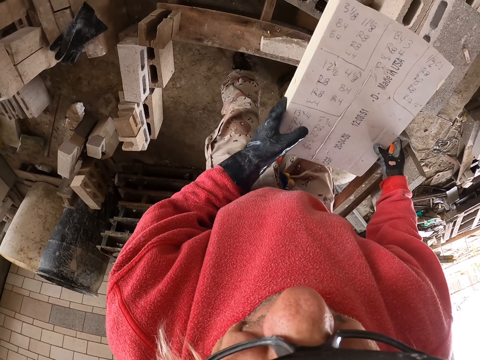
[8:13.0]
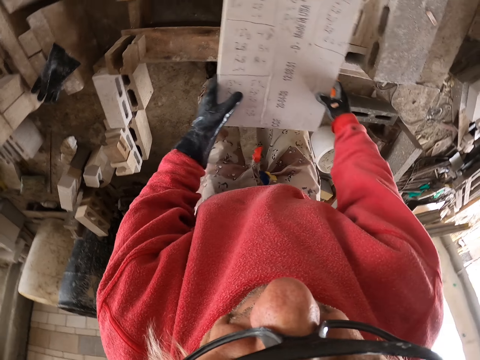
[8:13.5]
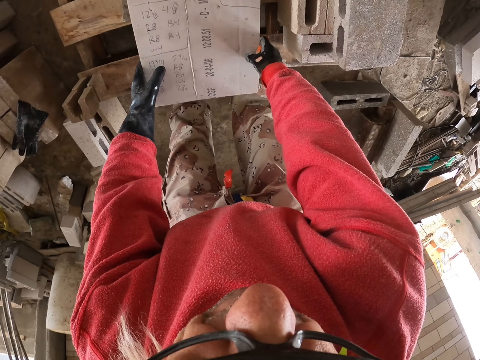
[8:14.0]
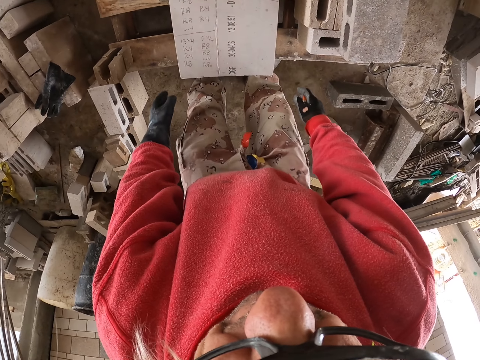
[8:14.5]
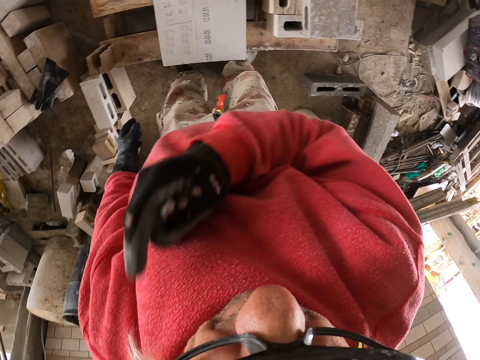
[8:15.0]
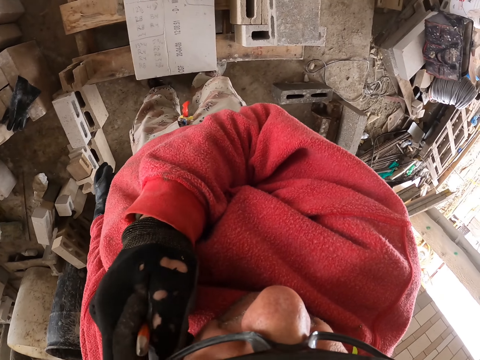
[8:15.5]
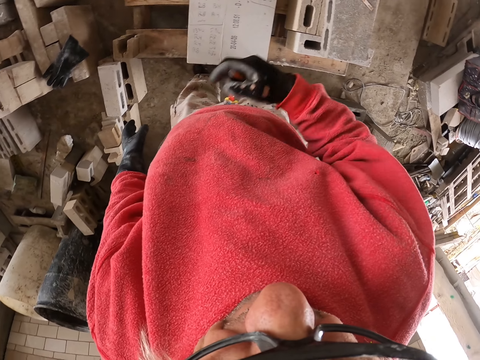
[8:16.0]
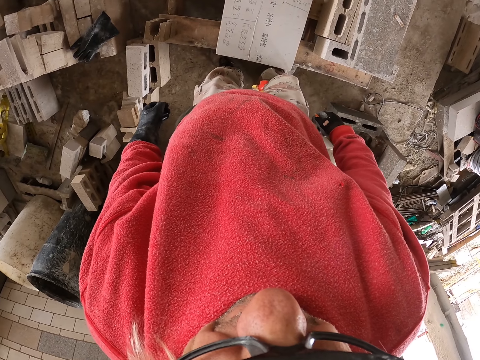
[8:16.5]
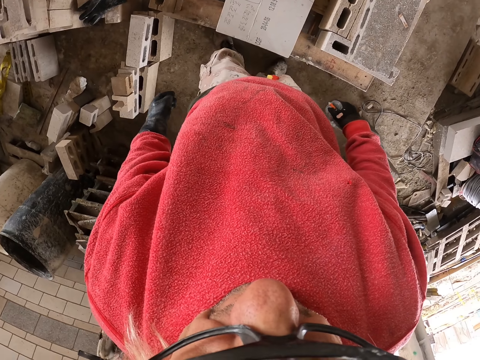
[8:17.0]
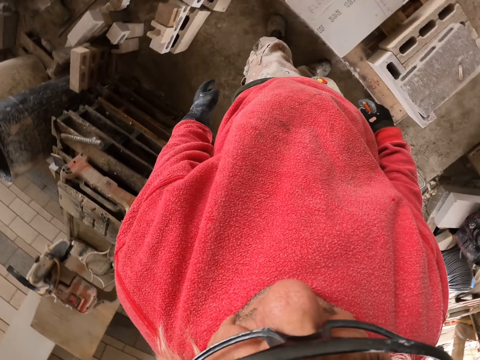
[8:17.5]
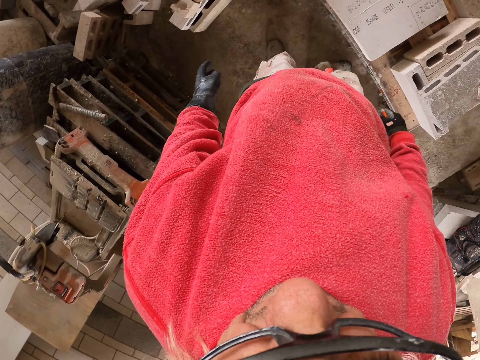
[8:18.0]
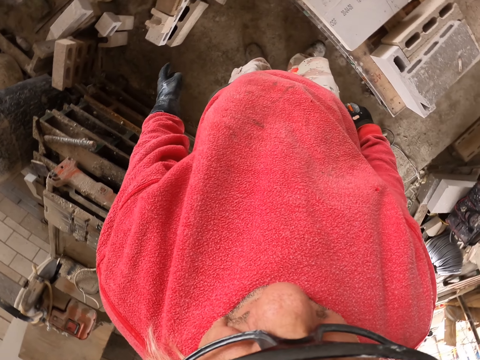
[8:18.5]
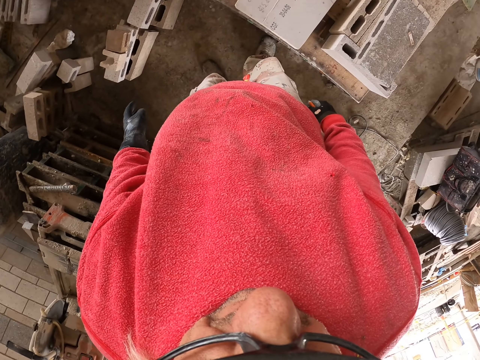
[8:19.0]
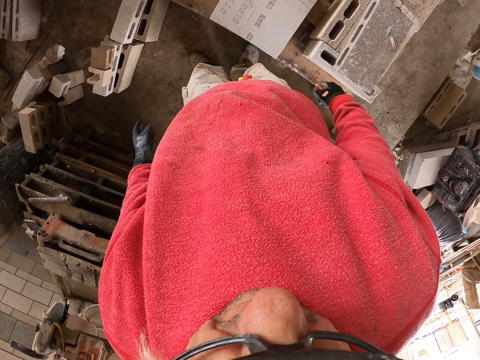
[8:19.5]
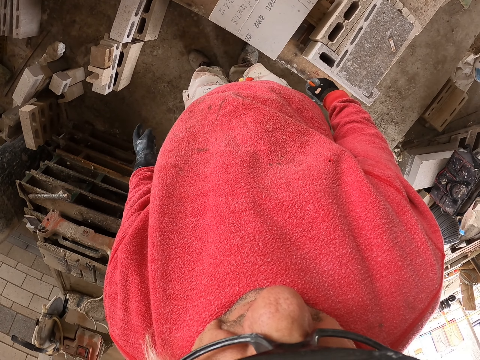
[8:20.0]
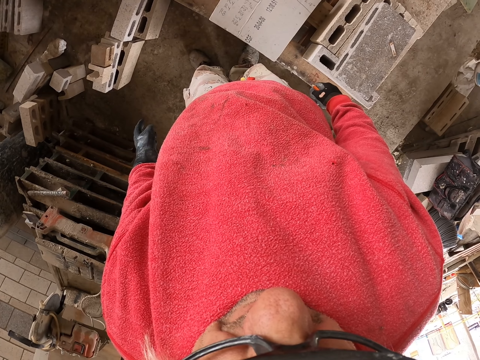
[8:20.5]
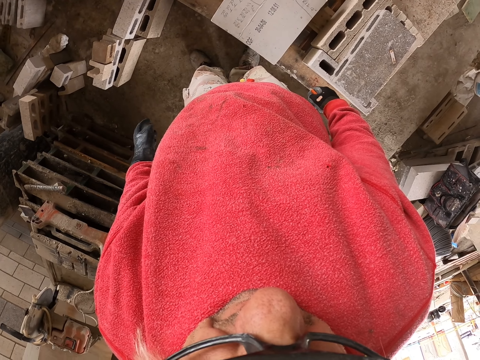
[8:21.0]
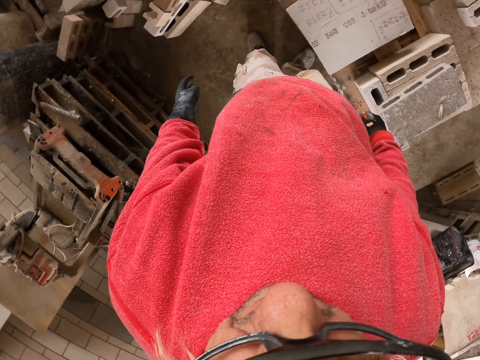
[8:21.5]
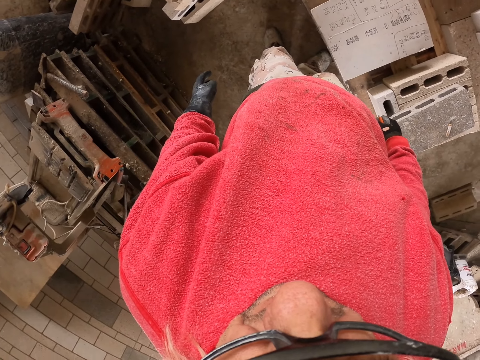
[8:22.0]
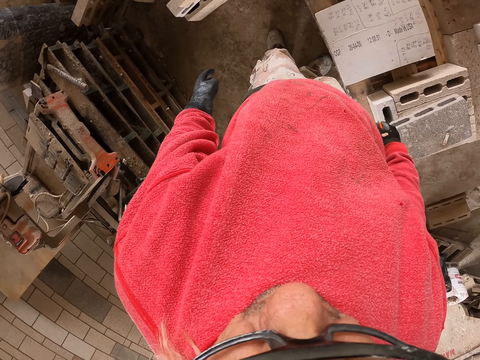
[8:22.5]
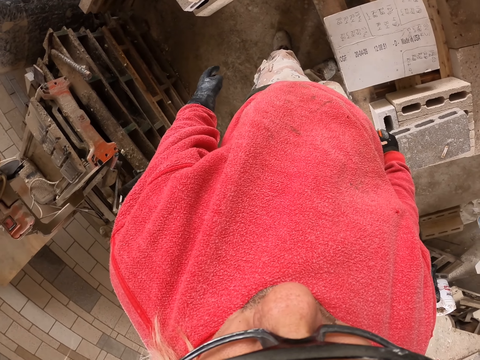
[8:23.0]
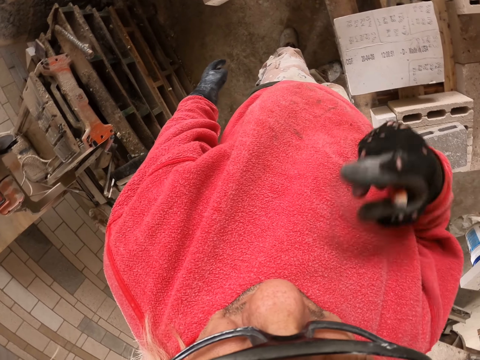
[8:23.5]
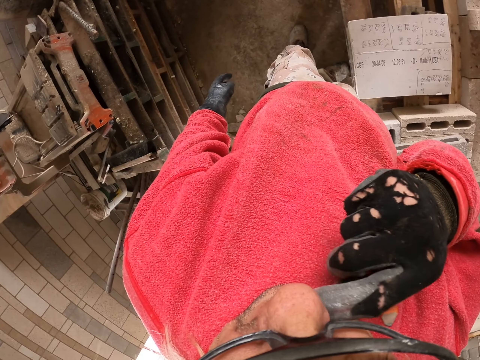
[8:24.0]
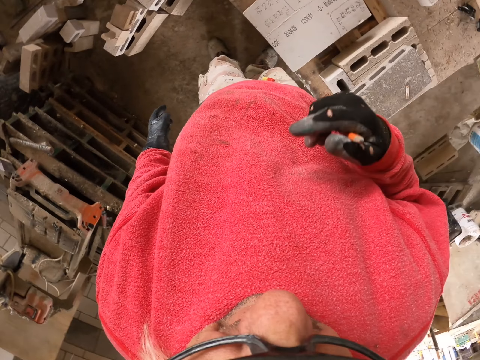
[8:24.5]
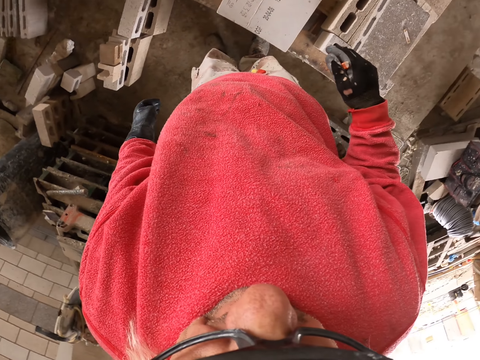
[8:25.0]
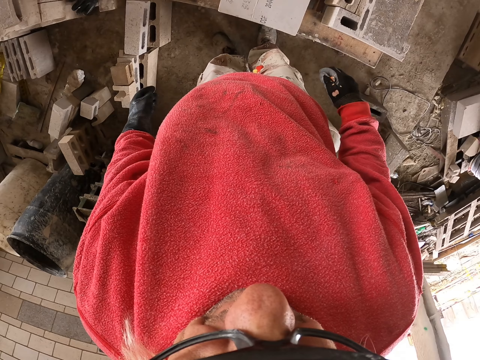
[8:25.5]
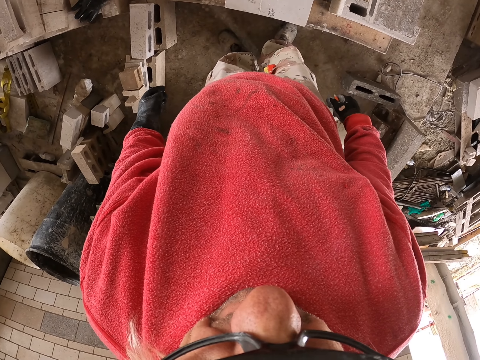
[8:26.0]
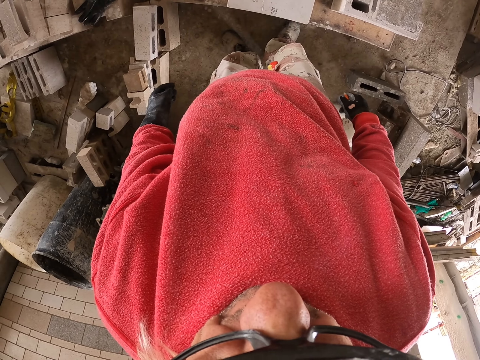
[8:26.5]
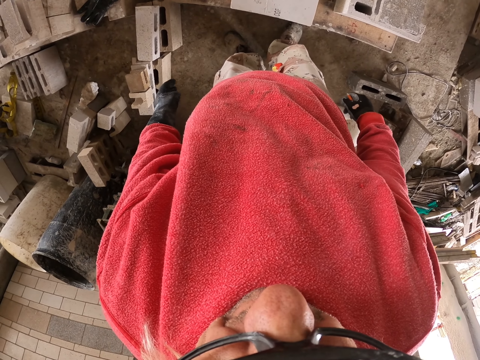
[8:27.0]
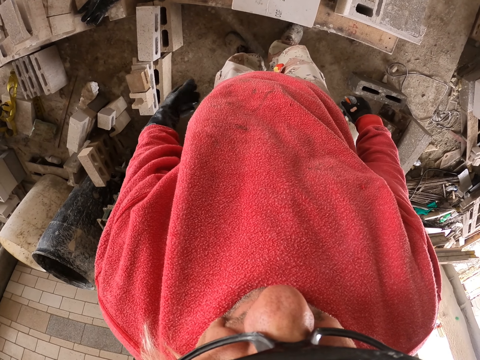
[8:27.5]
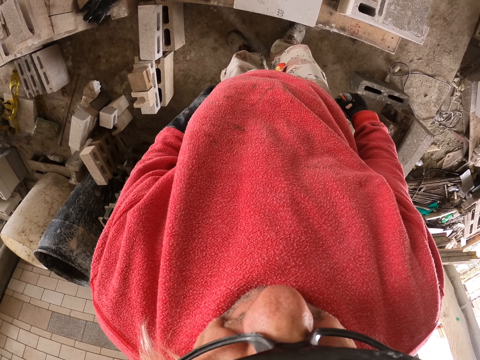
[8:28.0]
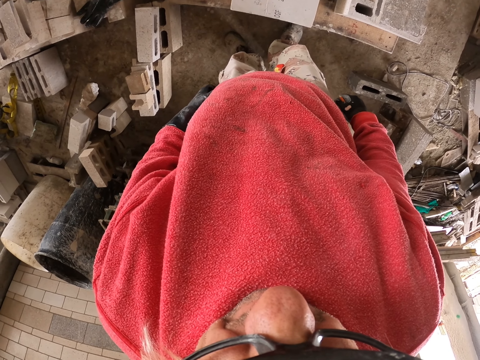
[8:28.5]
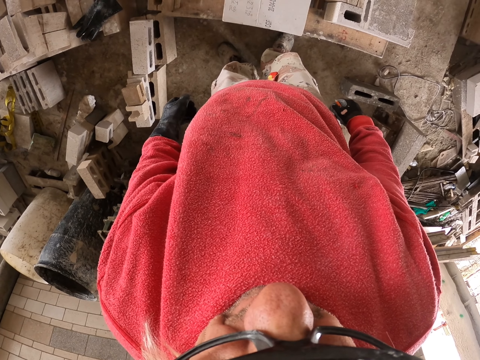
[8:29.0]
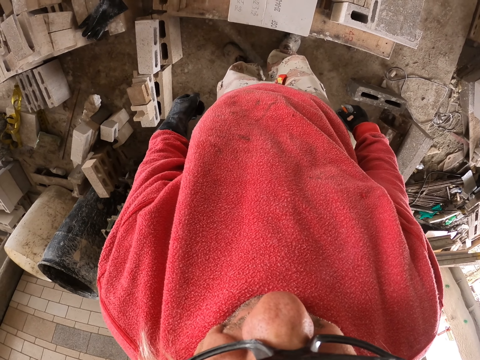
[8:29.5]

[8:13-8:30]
The camera wearer holds a sheet of paper. They place the sheet of paper on the wood surface. They raise the right hand. They hold a pen. They wipe the nose with a finger. They look around.

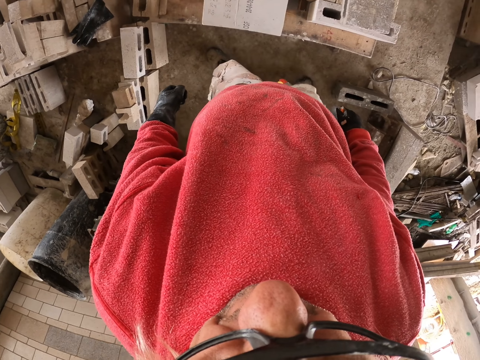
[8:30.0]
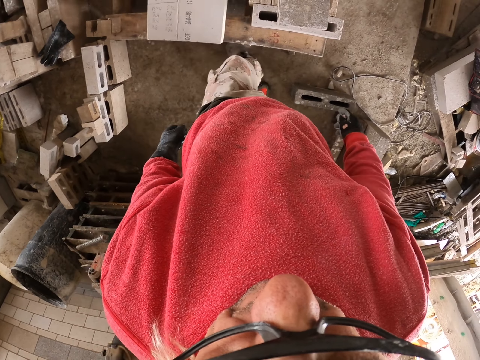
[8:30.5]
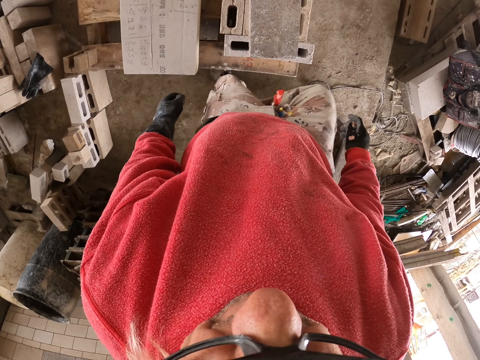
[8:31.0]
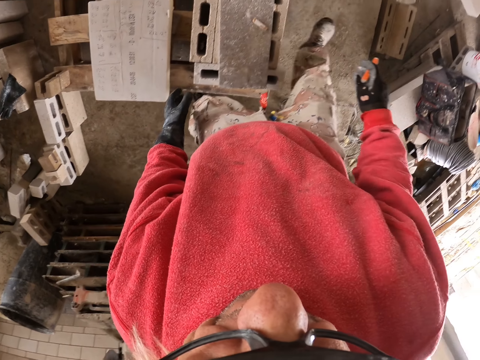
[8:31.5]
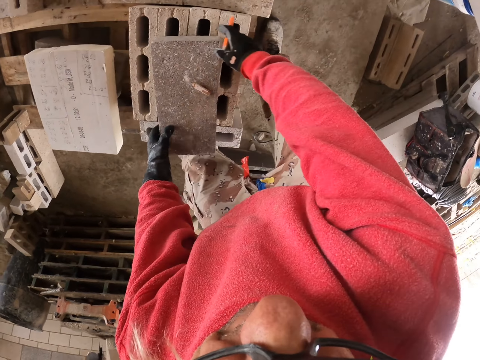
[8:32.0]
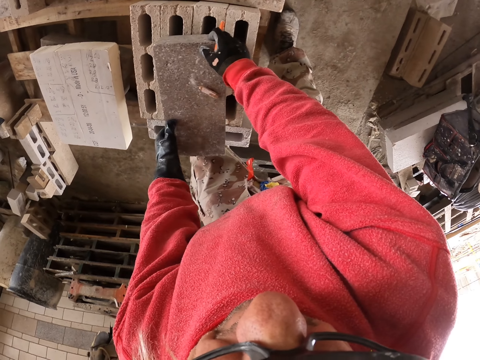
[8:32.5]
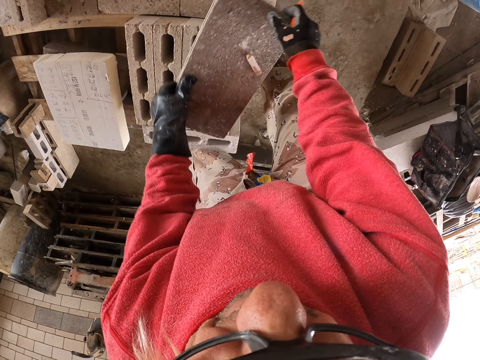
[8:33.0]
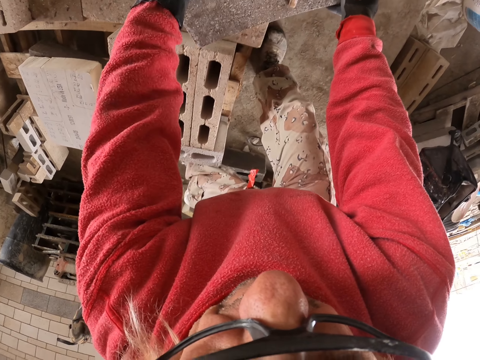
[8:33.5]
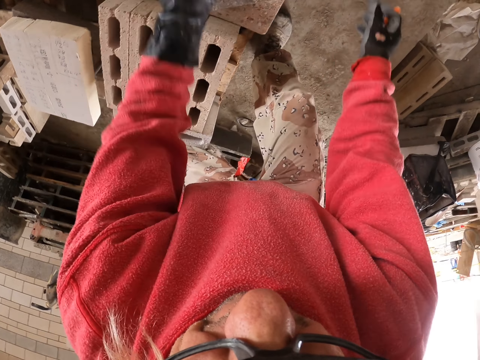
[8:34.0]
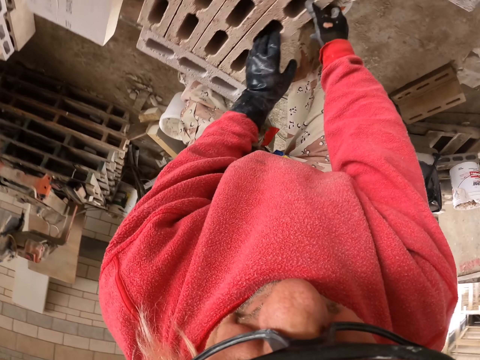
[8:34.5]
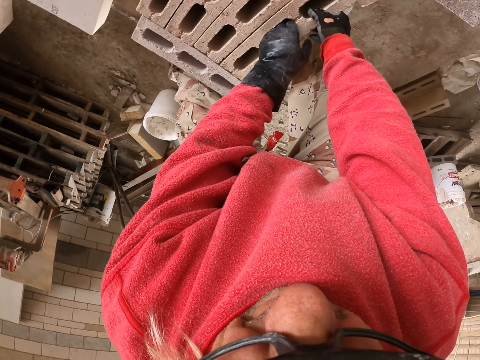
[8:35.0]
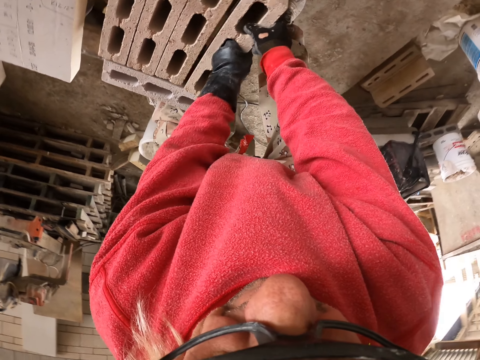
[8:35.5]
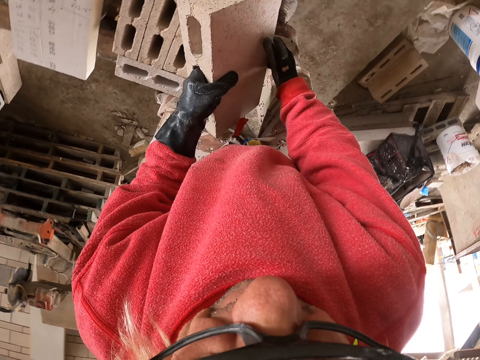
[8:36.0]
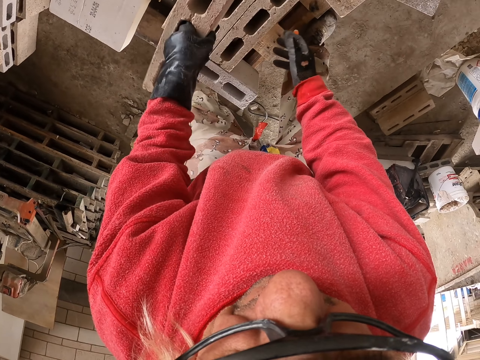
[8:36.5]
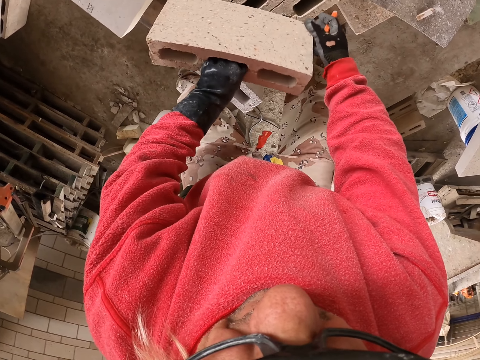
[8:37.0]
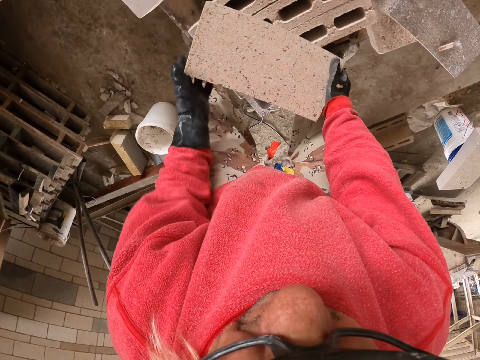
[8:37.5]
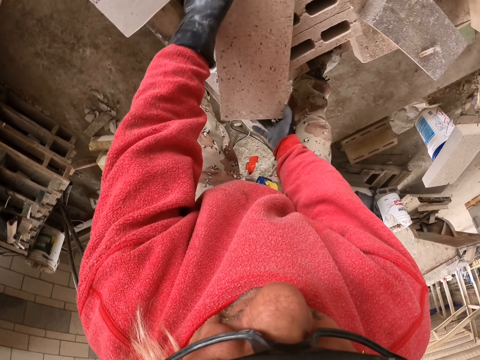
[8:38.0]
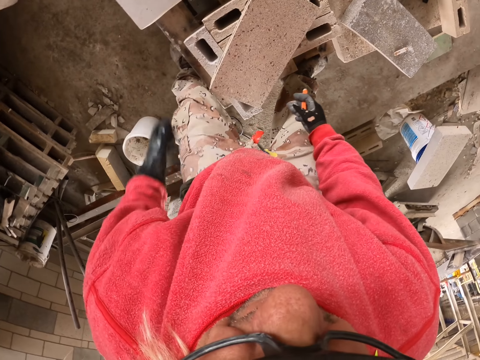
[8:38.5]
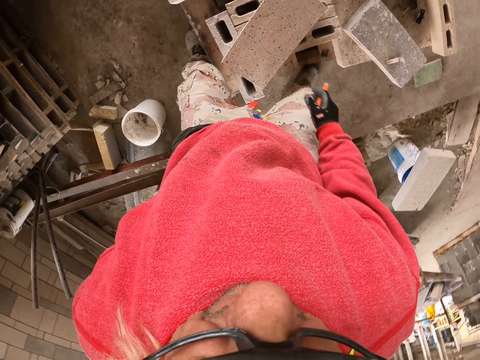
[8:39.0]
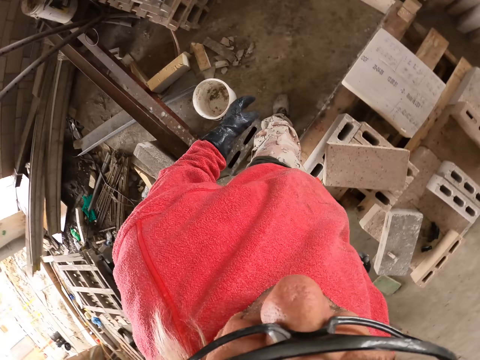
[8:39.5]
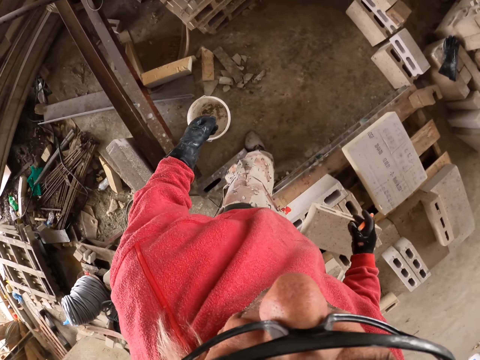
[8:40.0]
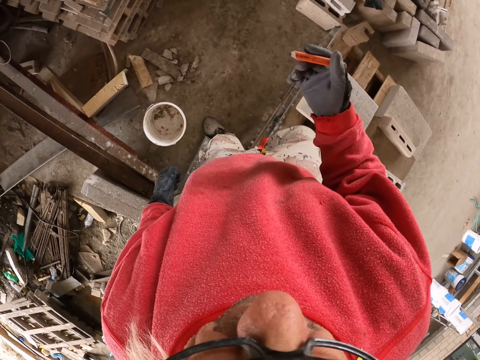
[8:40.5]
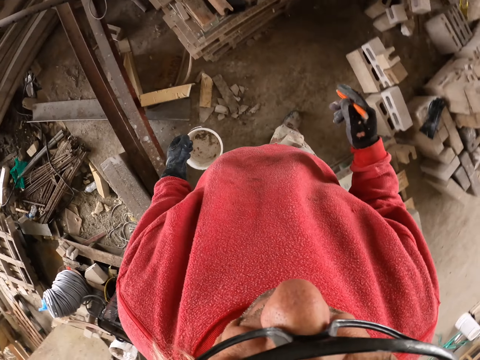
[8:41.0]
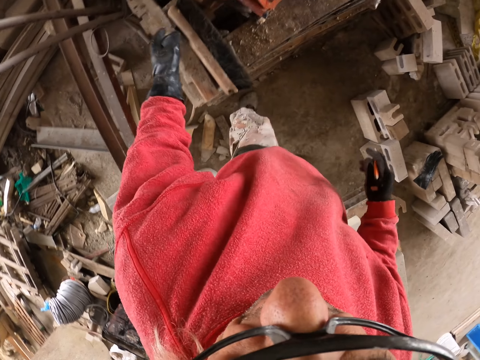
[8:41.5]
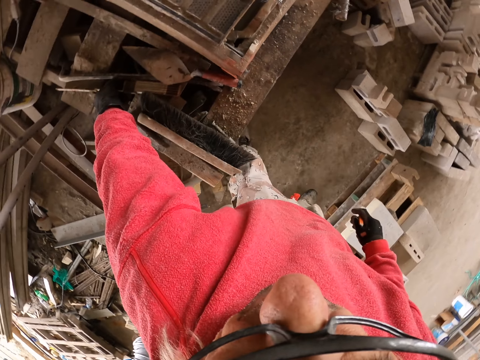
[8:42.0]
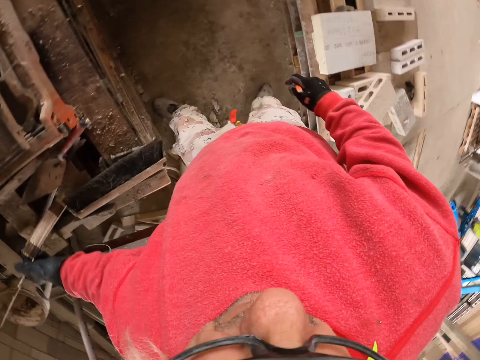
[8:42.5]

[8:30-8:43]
The camera wearer moves something. They pick up a concrete brick. They turn something. They unhand the concrete brick. They move in the workshop. They pick up the tape measure.
